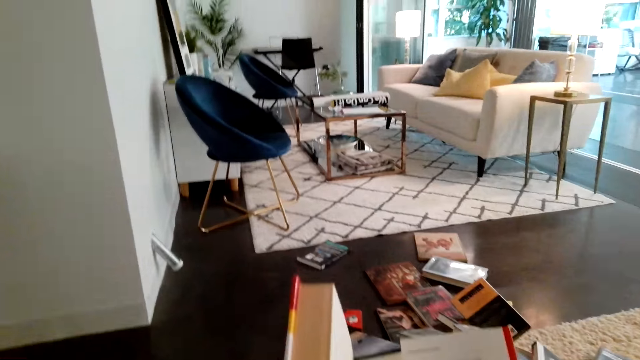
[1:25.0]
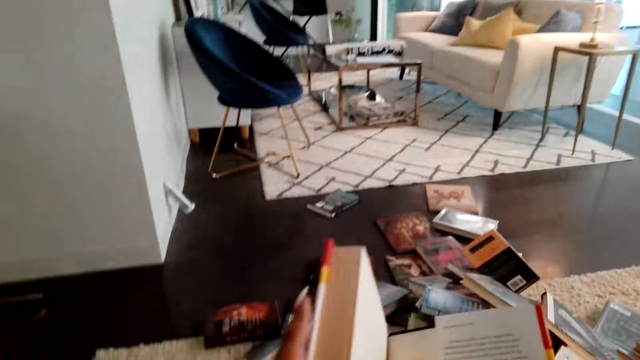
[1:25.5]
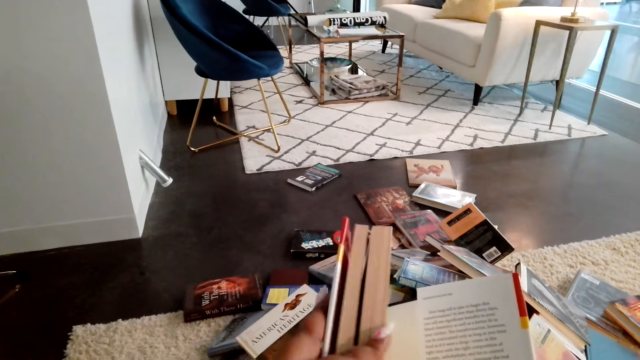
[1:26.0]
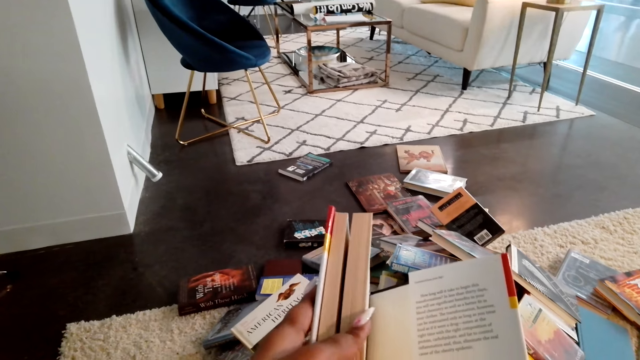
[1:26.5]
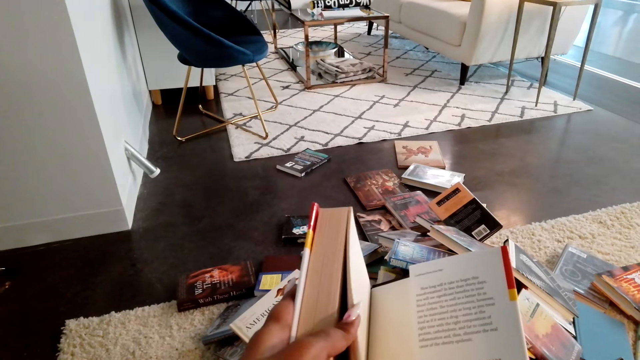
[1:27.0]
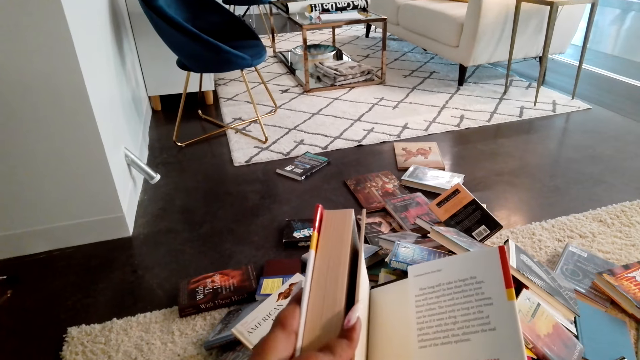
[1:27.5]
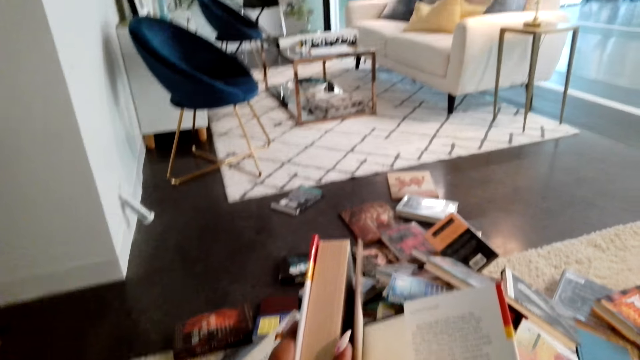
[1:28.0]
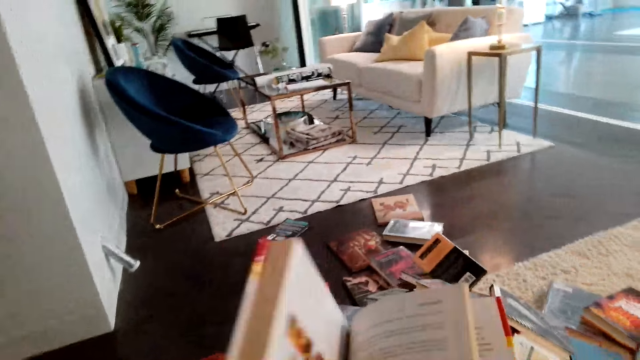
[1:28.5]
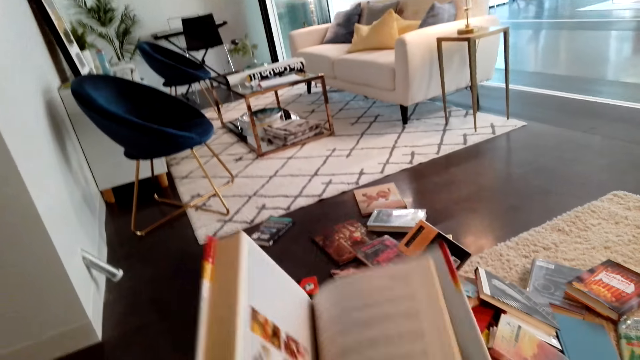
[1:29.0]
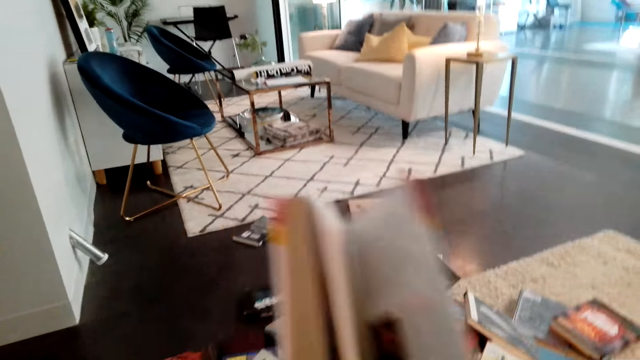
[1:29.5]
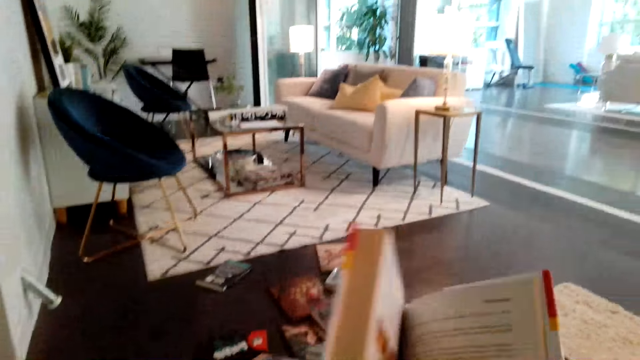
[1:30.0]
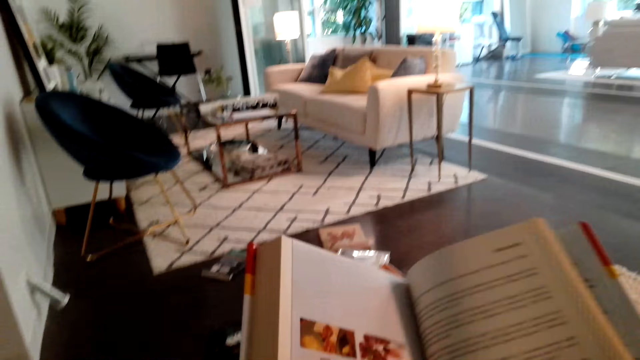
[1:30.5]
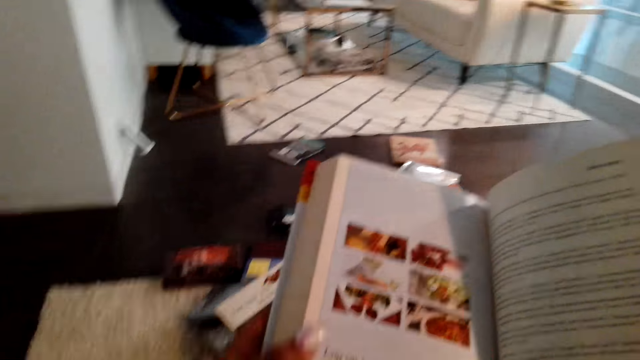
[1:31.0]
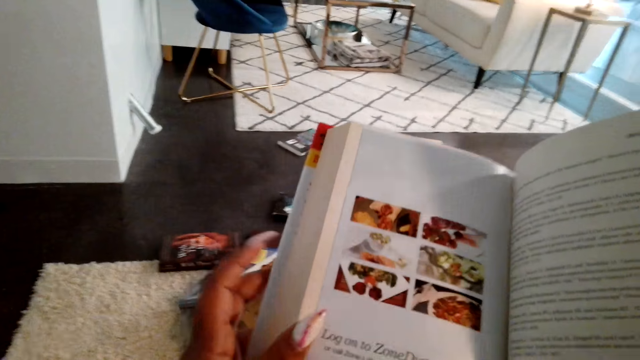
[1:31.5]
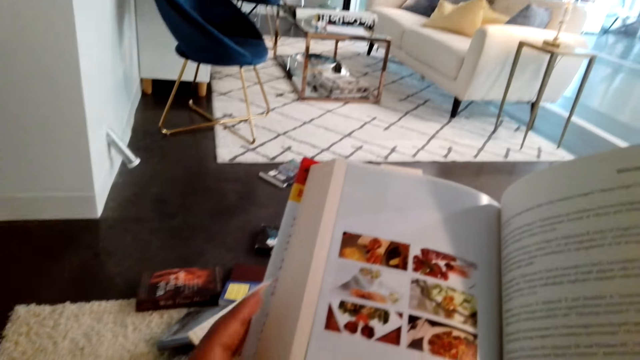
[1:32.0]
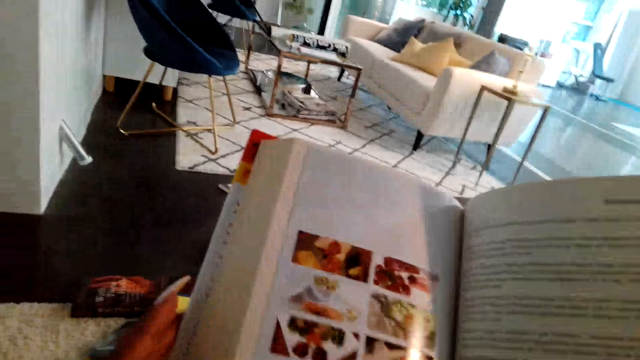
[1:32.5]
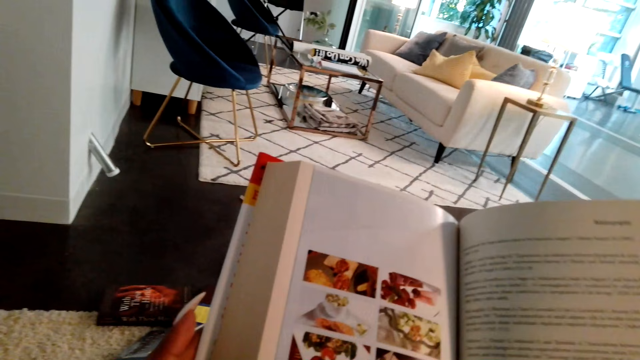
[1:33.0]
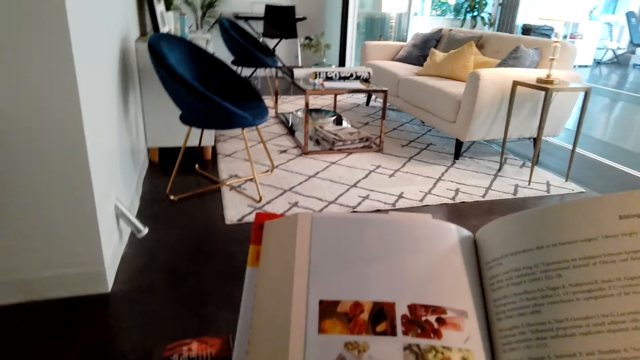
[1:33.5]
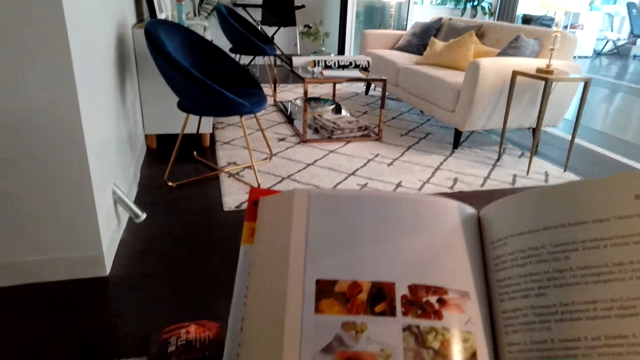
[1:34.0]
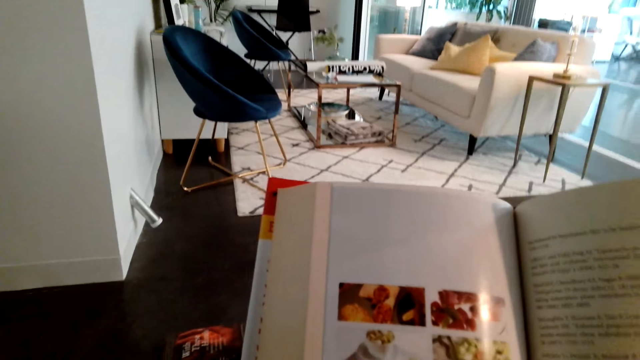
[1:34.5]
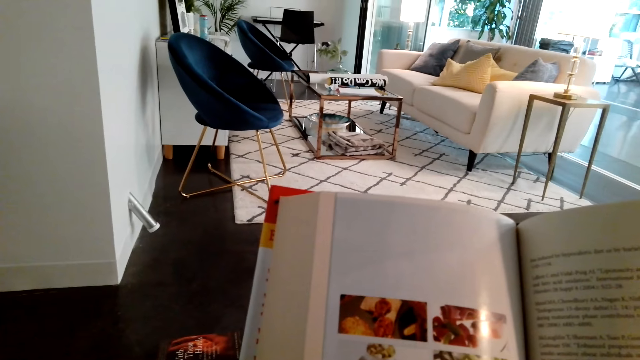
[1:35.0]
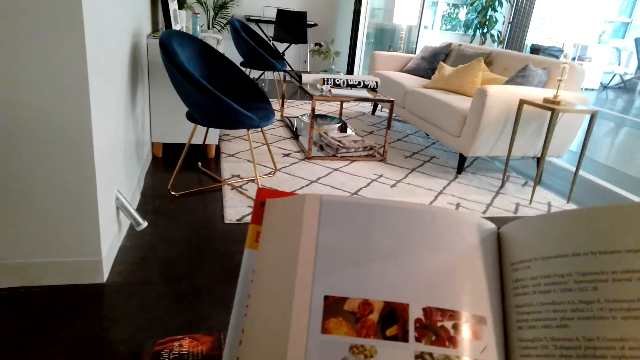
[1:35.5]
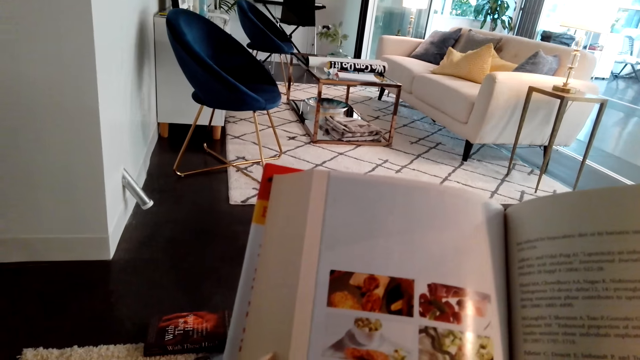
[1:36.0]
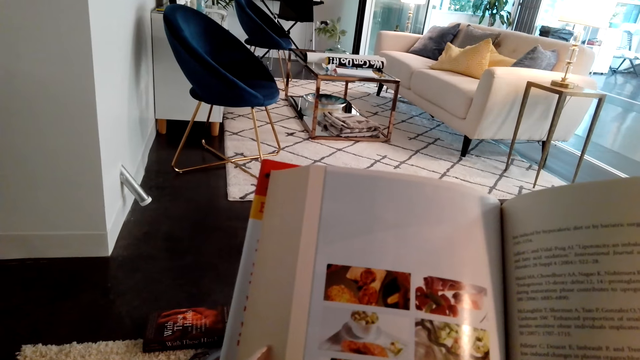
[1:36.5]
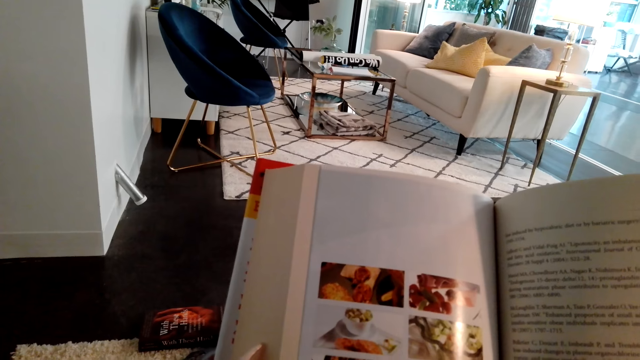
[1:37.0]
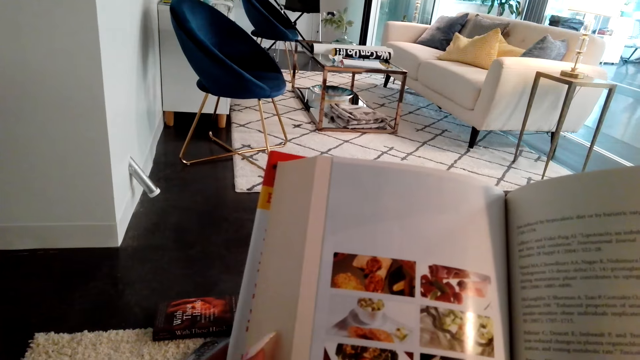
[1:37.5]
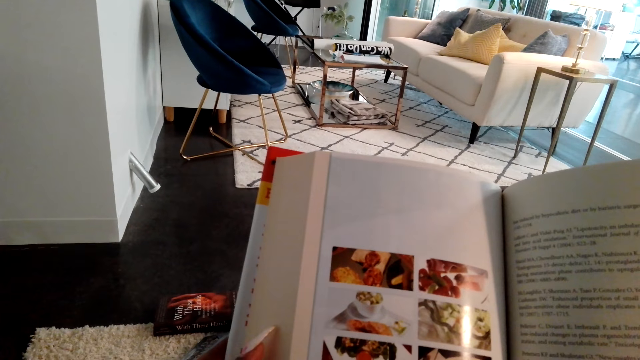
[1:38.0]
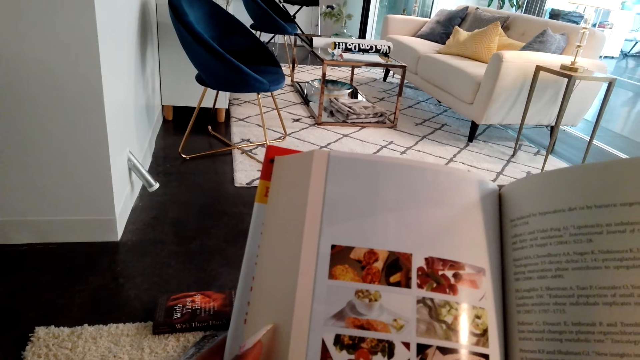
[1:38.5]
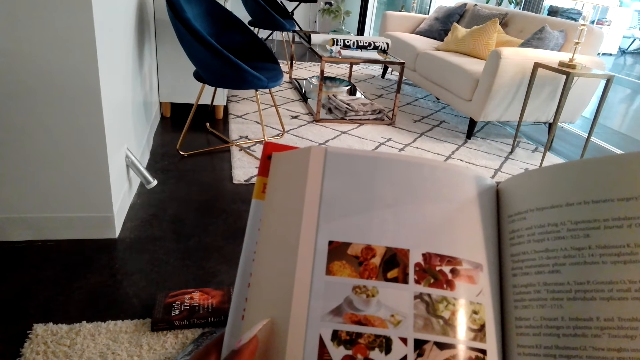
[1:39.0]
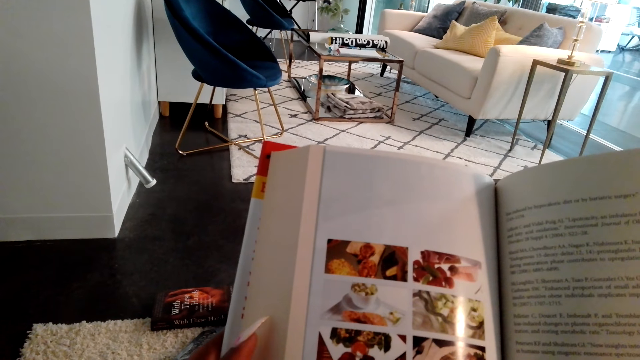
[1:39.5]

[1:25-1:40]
The camera wearer opens the book with both hands. They read the book.

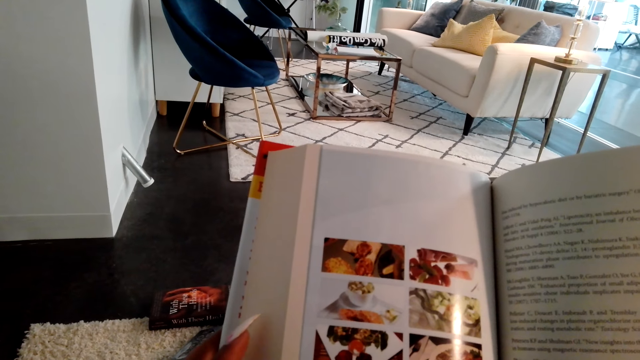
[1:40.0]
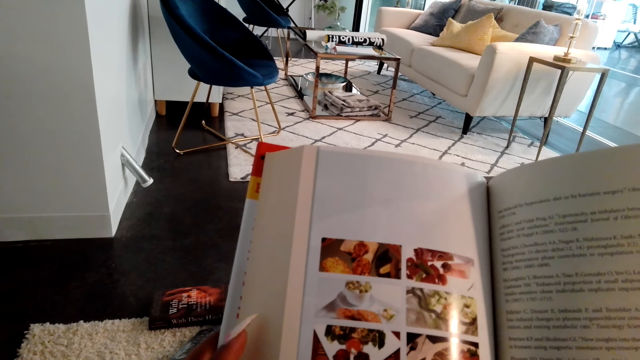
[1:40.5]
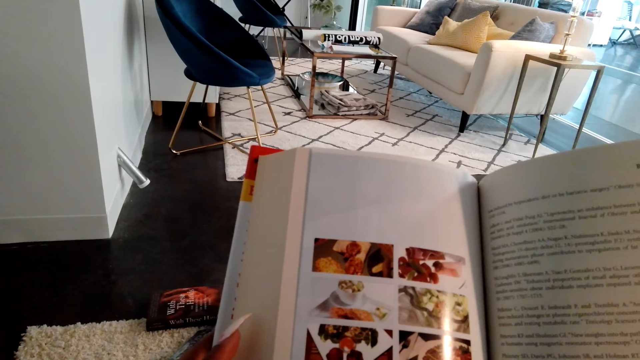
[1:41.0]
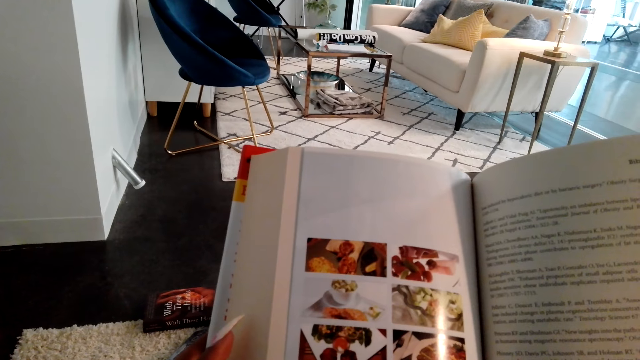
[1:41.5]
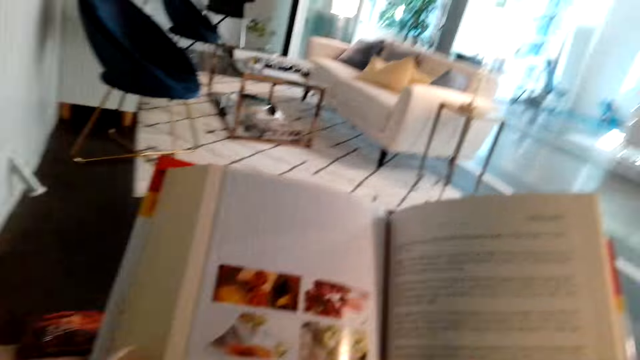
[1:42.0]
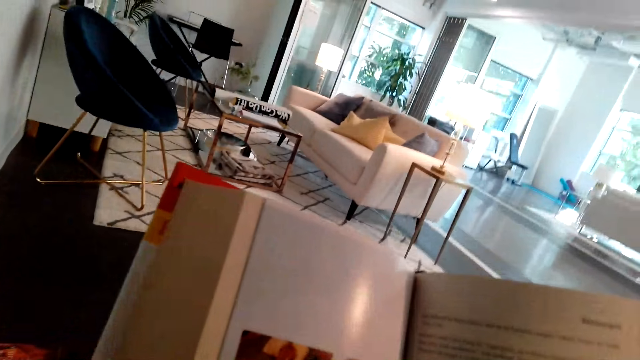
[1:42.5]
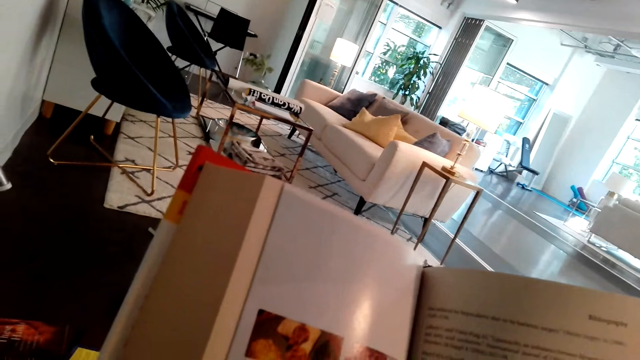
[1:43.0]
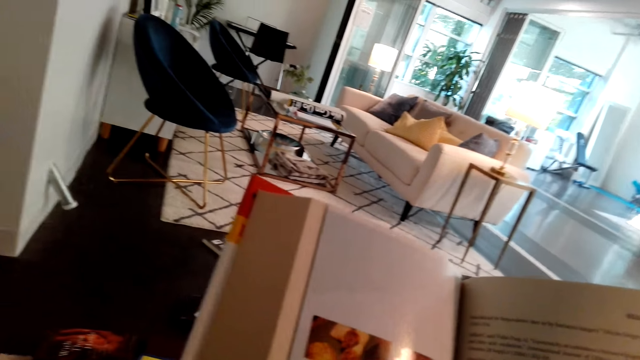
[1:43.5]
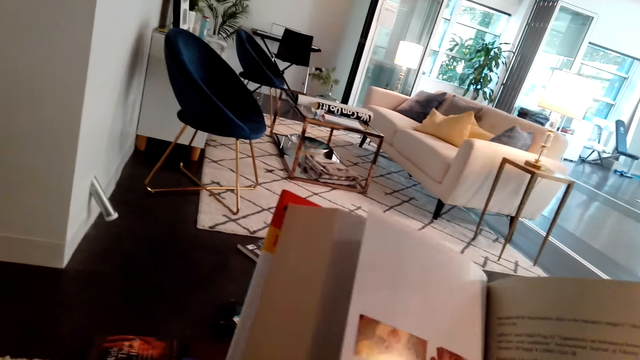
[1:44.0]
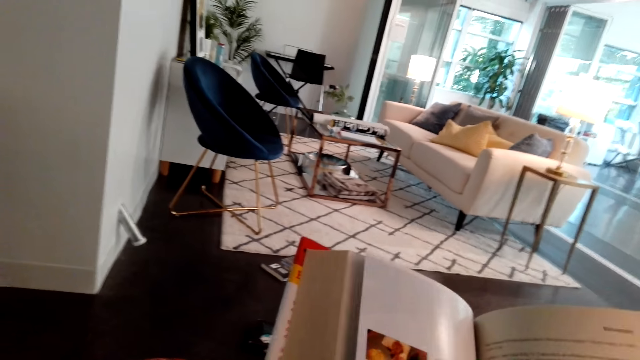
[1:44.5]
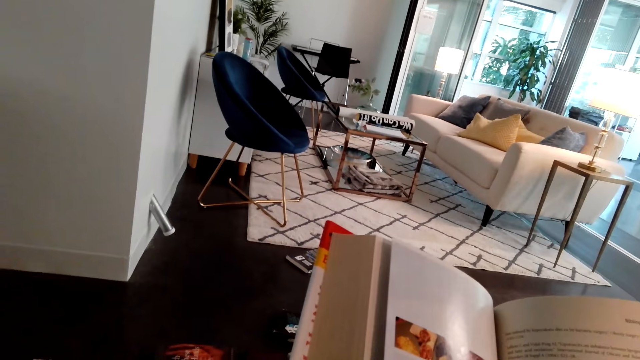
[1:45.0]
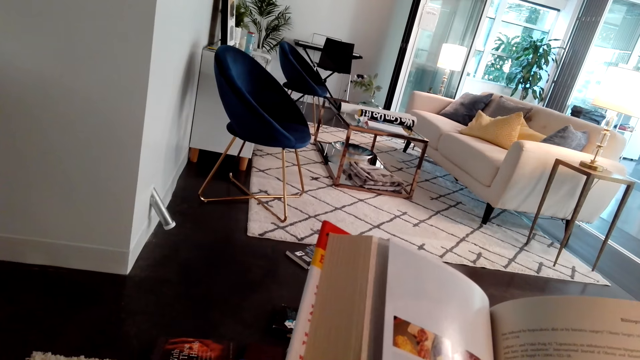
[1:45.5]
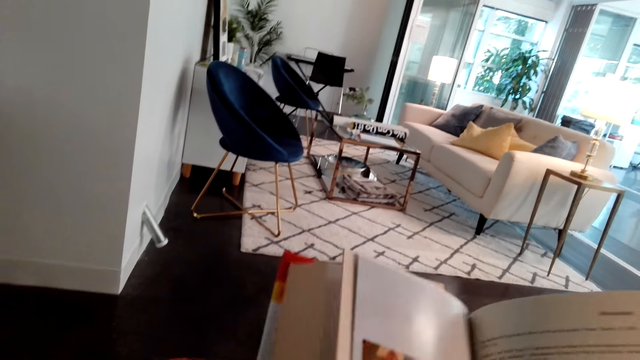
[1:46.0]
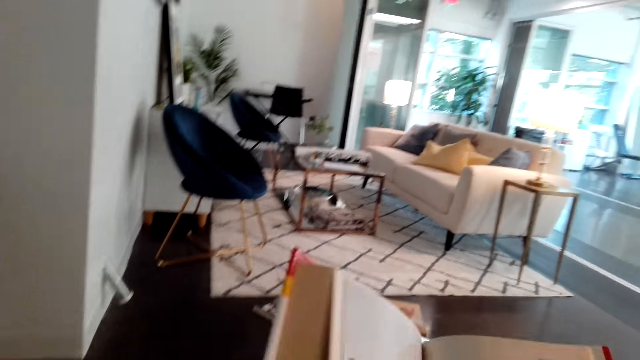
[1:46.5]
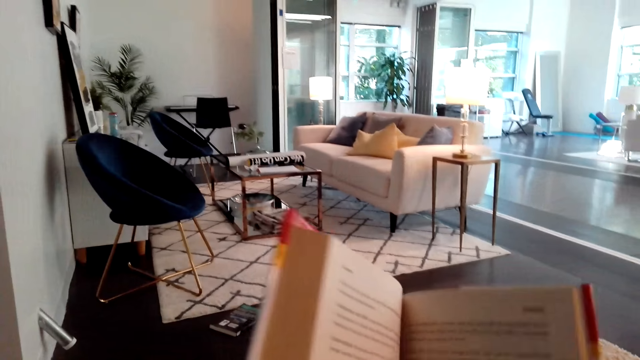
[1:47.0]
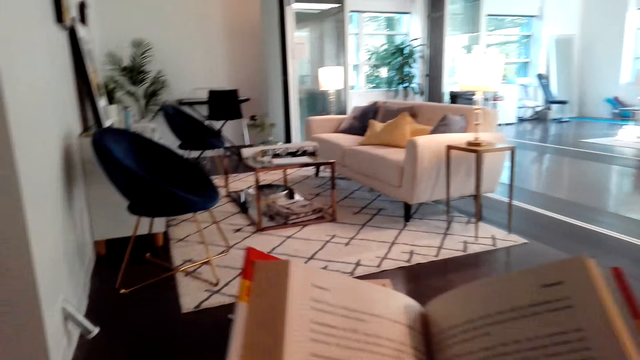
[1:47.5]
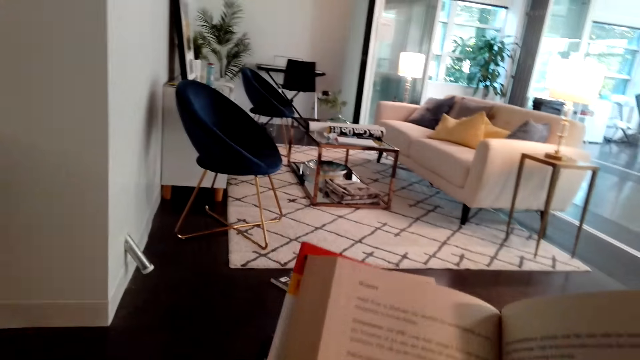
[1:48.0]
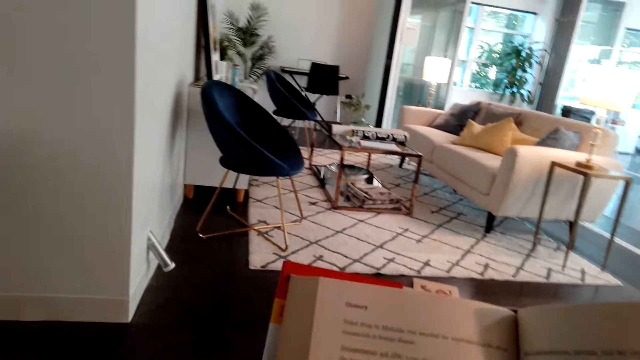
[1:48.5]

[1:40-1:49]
The camera wearer opens the next page of the book.
